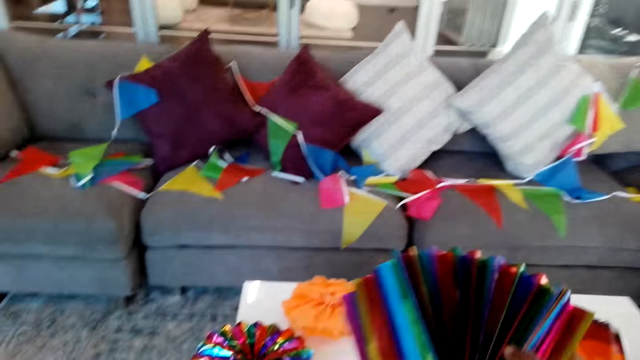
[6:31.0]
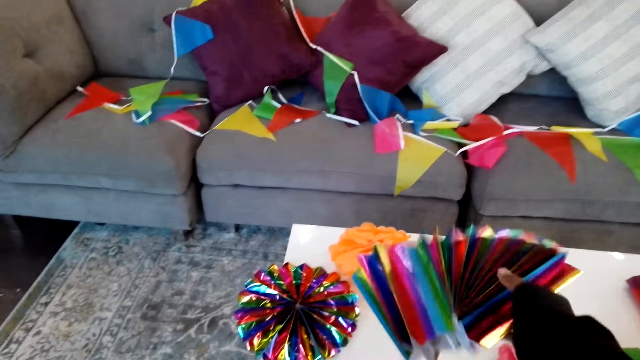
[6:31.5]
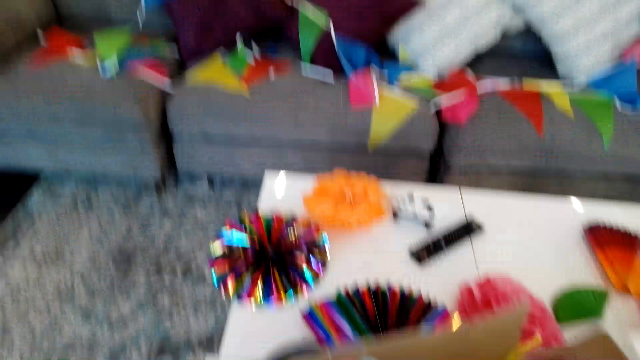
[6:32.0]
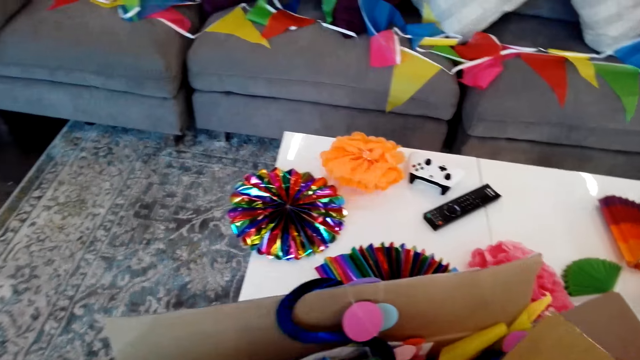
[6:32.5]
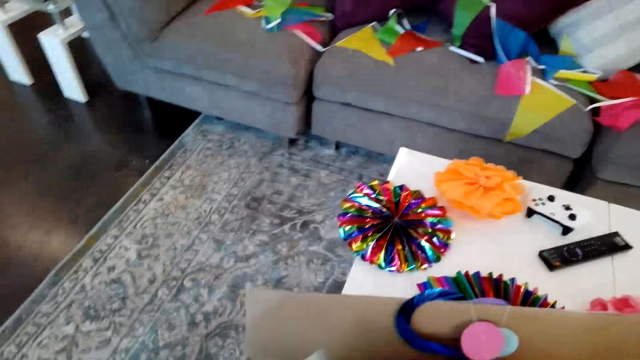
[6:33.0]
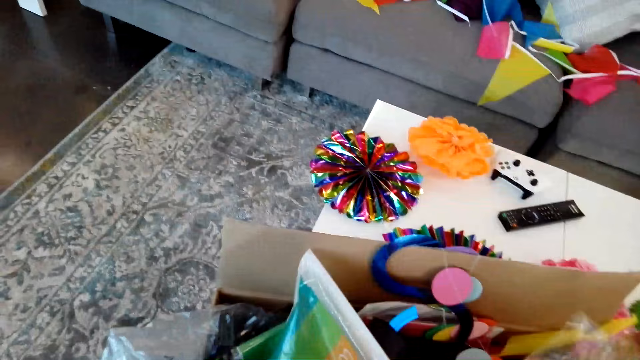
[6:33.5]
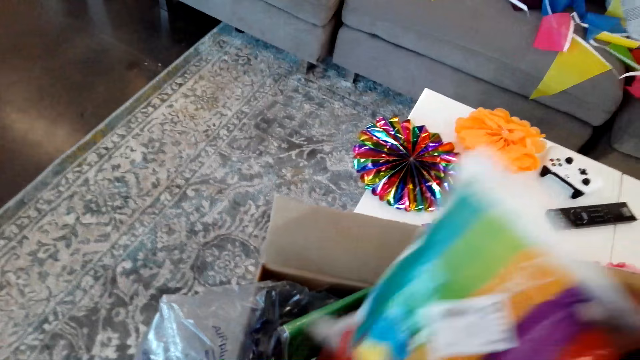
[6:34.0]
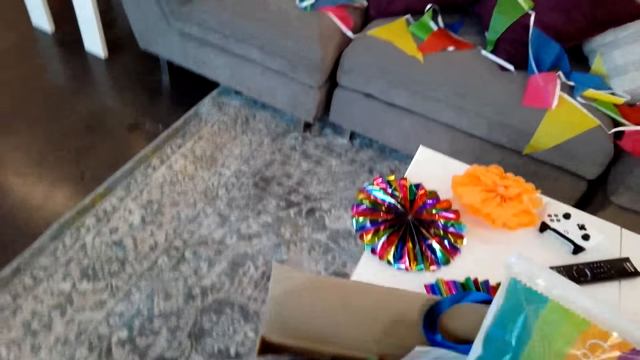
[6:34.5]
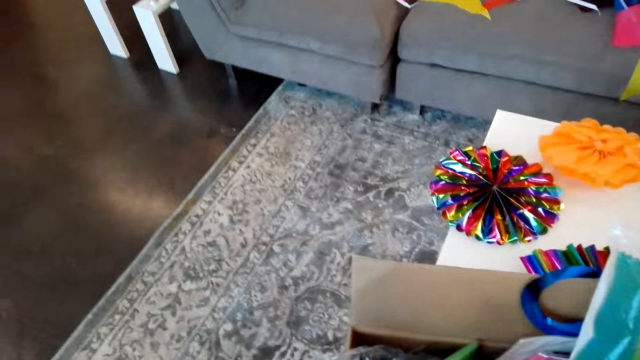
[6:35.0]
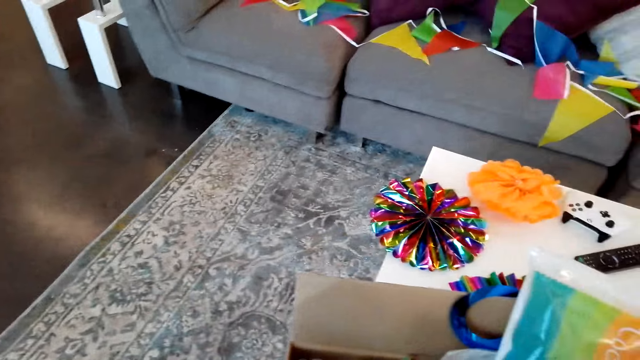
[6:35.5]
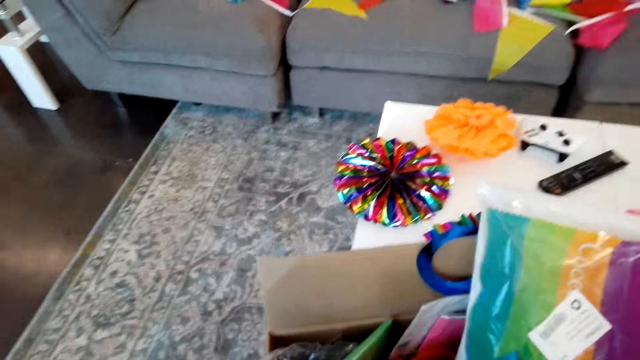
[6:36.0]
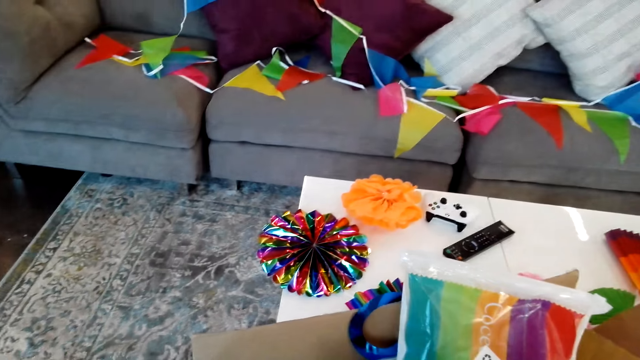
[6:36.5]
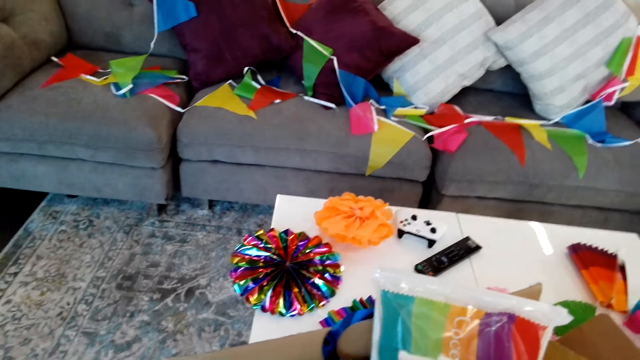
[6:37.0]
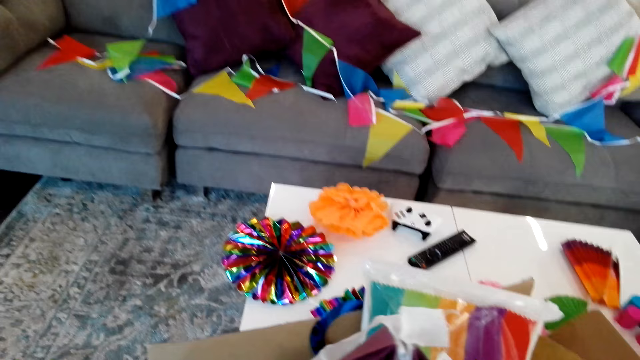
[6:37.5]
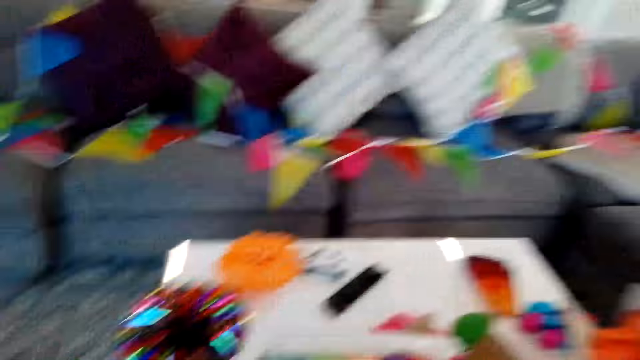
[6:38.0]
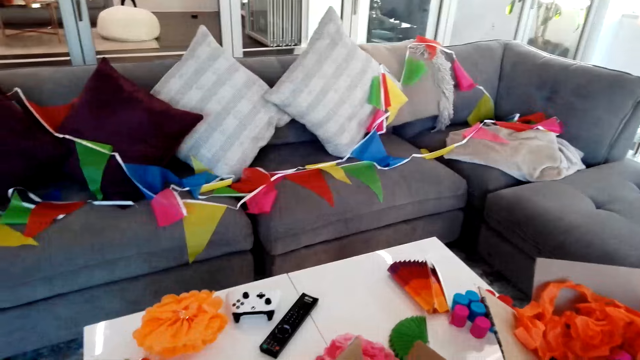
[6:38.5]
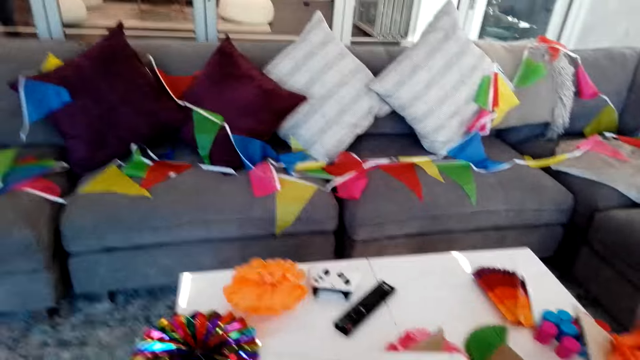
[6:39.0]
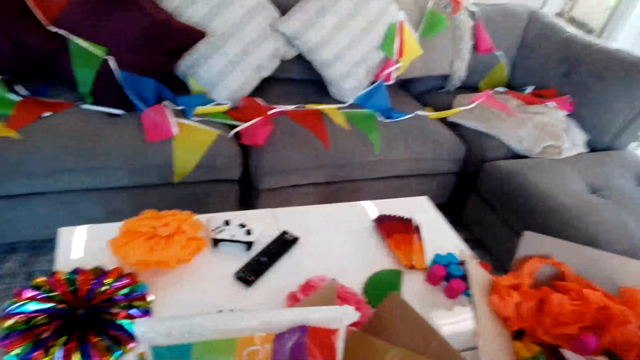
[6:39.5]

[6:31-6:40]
The camera wearer puts the ribbon on the table. They move the packet of ribbon in the box. They look through the carton. They take the packet of ribbon.

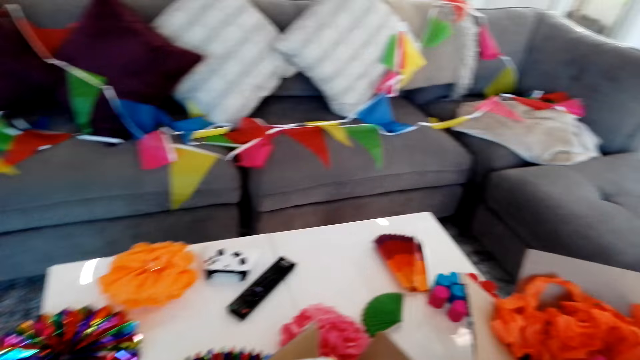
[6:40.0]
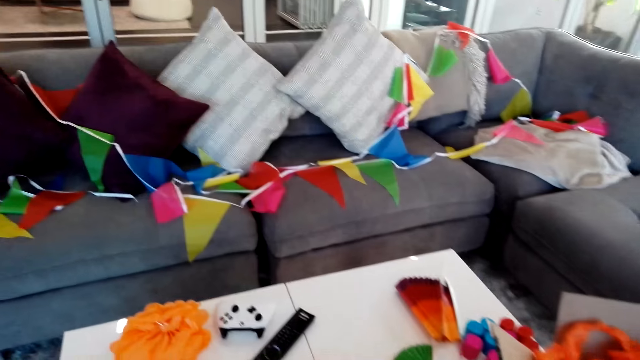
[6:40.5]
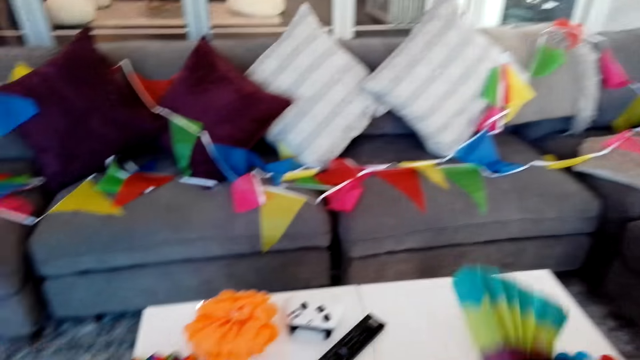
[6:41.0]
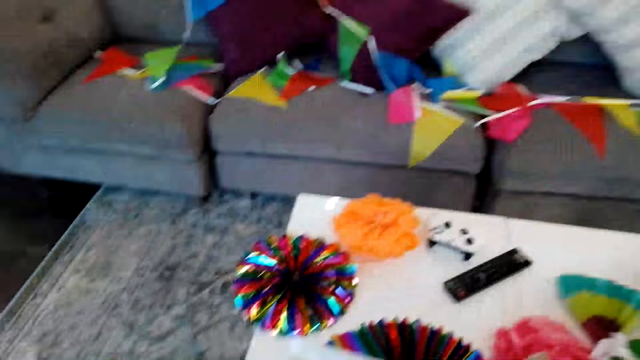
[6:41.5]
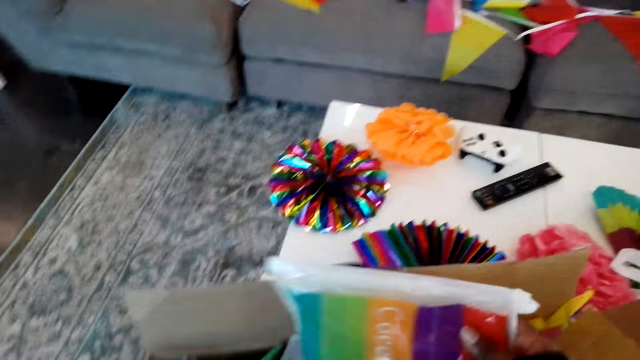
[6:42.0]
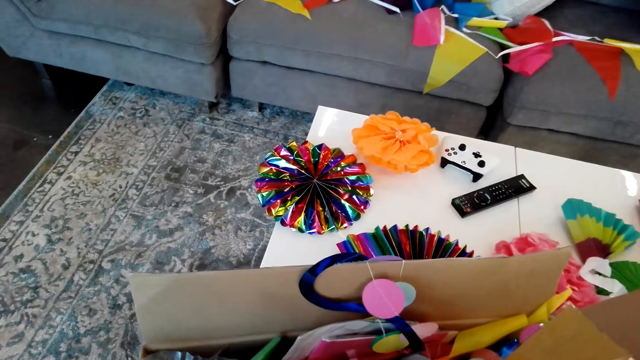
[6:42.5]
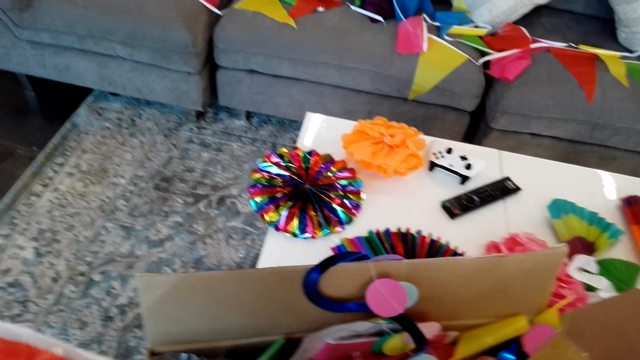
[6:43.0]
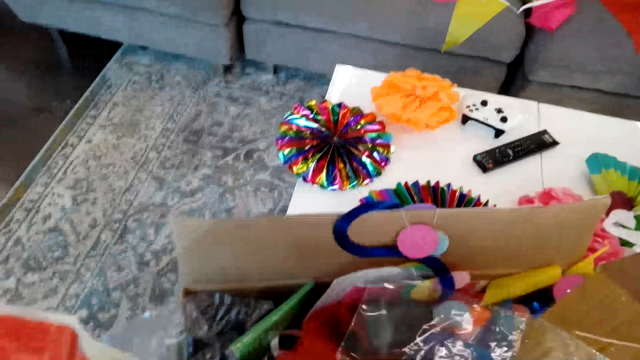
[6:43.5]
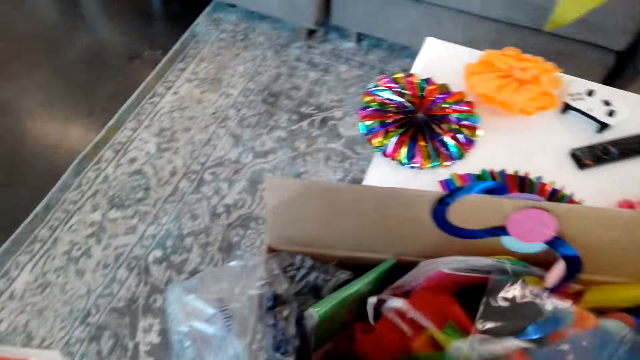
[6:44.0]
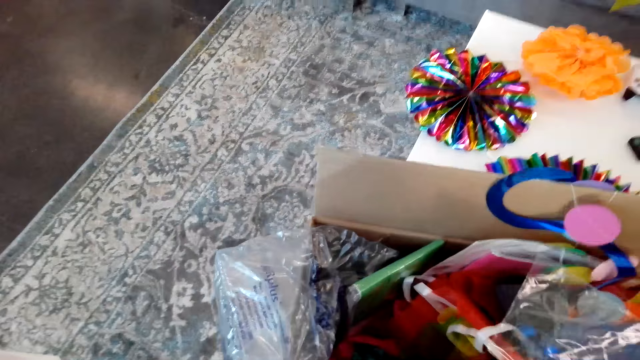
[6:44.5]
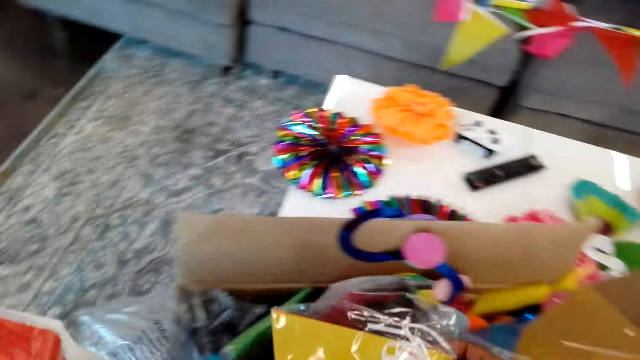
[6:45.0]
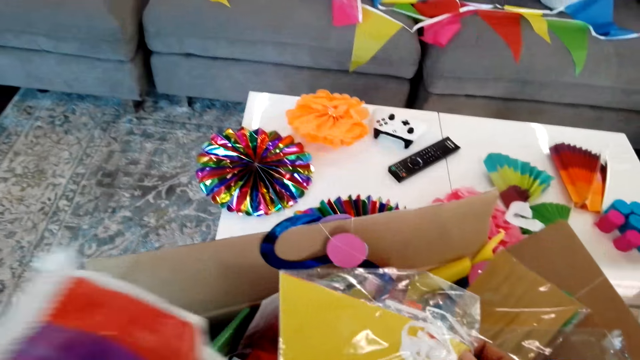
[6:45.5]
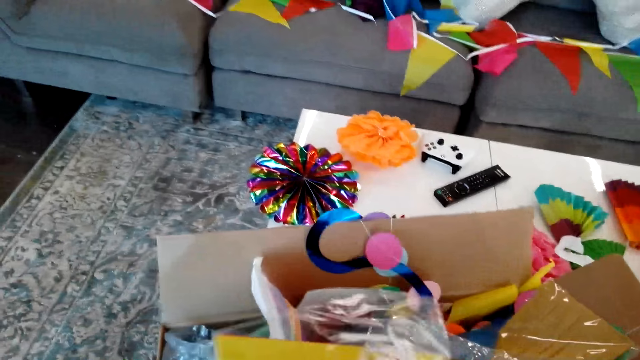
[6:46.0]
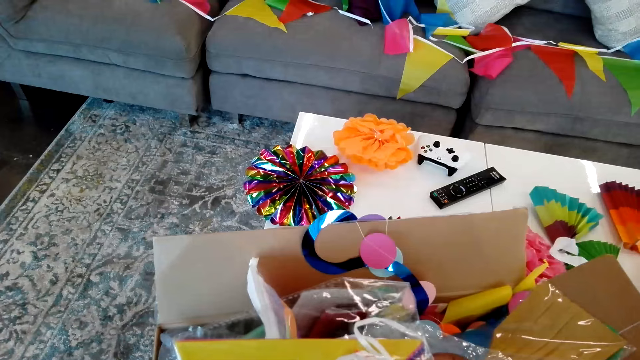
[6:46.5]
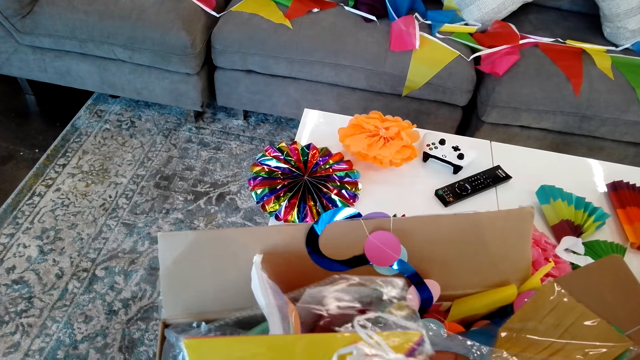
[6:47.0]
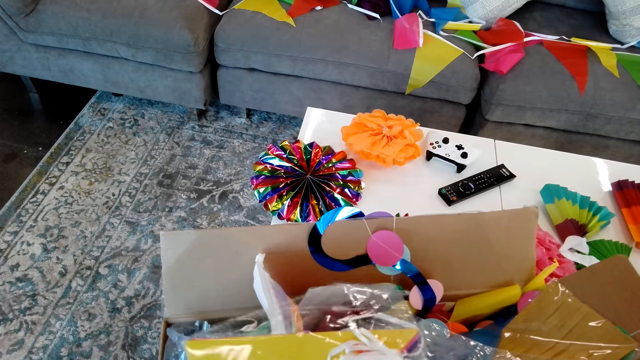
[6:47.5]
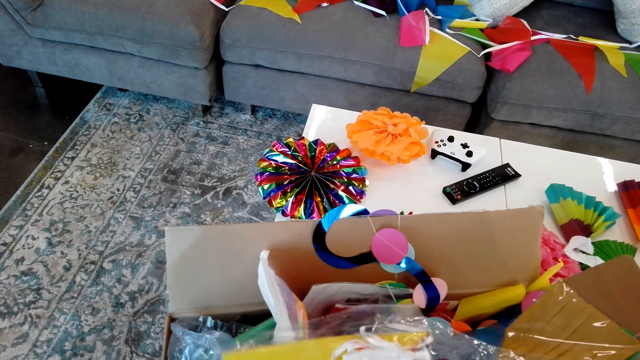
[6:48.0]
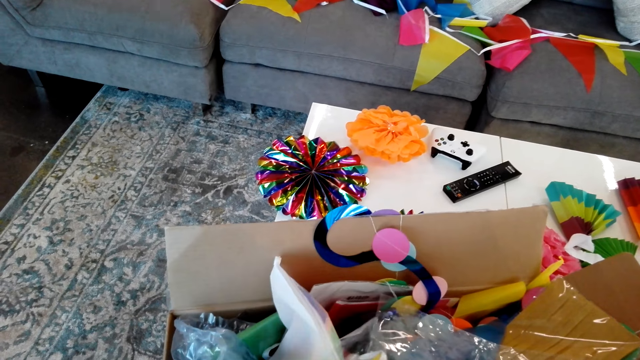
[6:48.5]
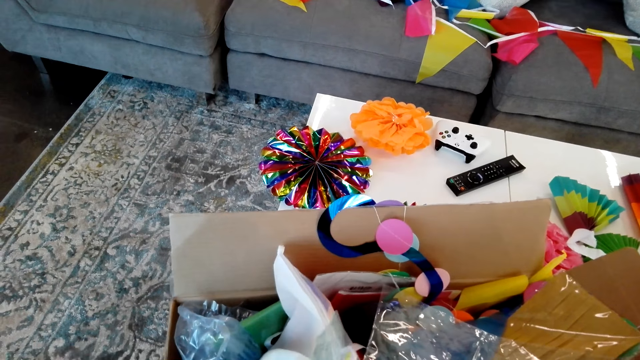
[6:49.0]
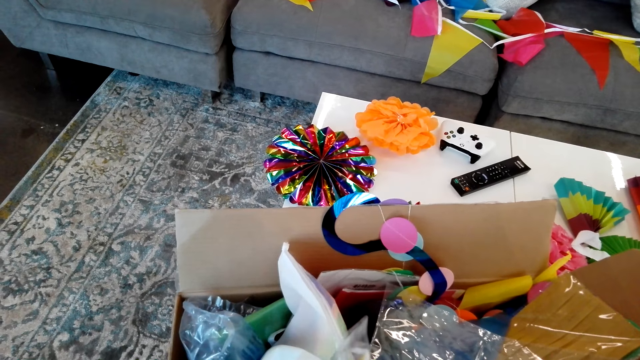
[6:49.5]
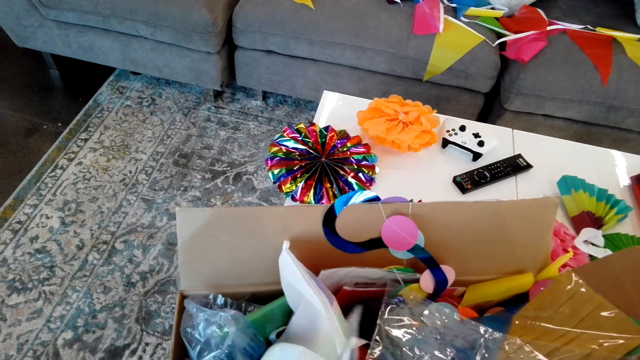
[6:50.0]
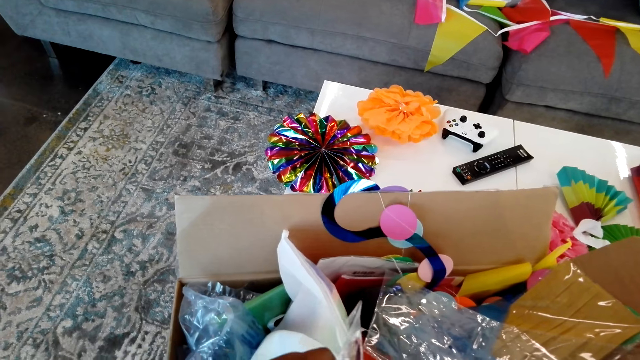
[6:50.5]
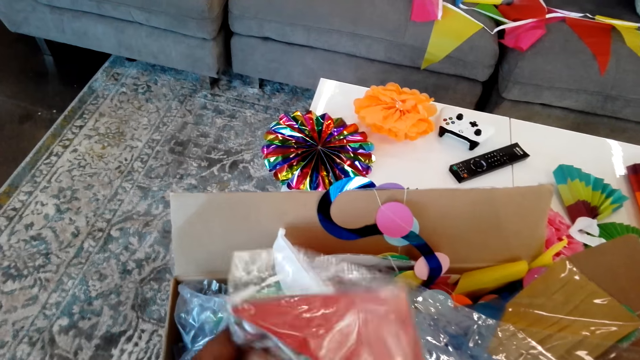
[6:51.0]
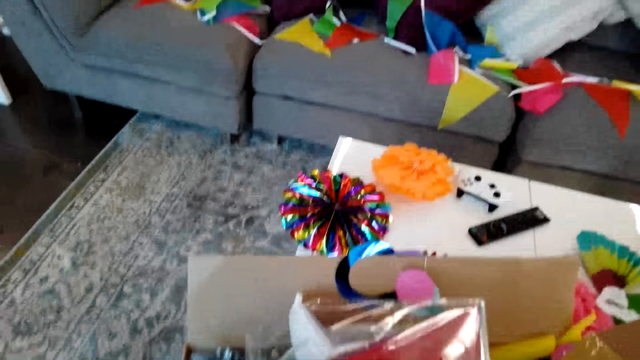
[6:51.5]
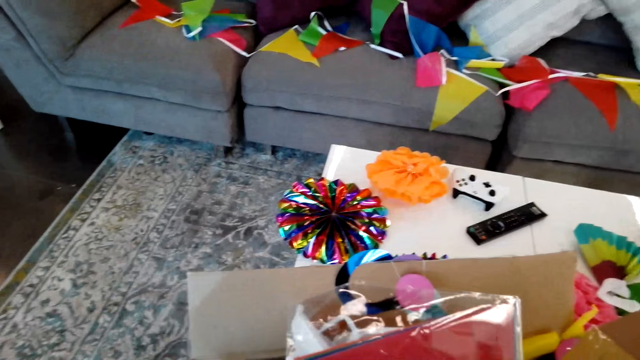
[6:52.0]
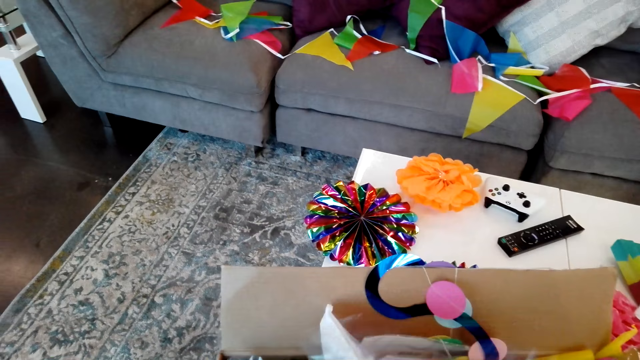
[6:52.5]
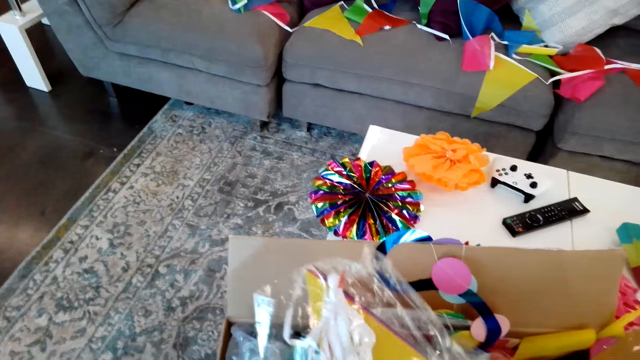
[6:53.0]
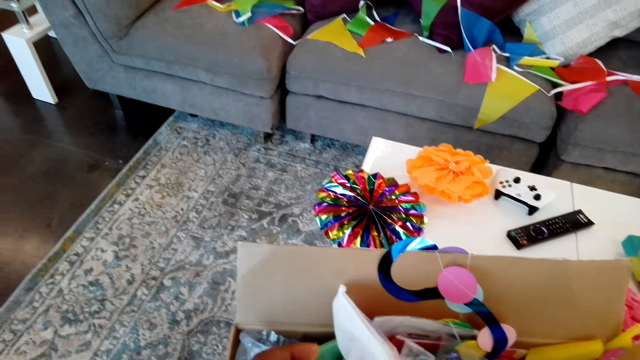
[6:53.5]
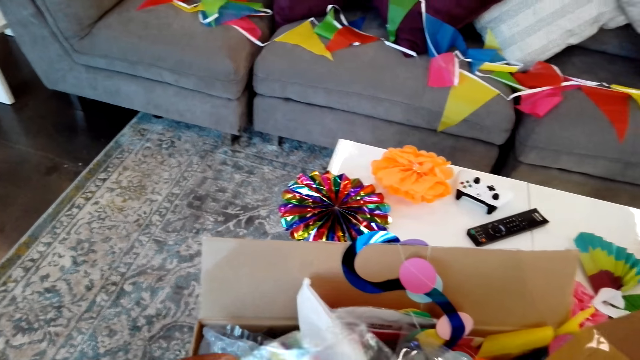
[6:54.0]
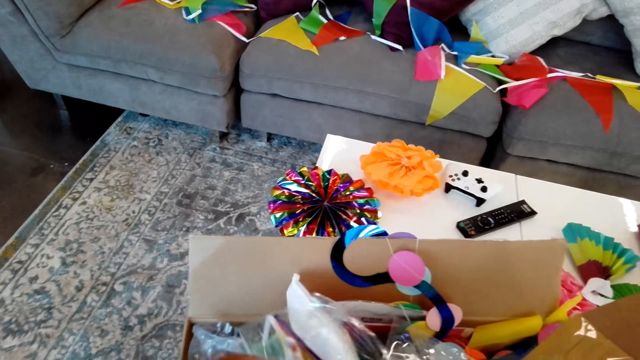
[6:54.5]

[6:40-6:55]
The camera wearer puts the ribbon on the table. They hold the packet of ribbon. They look through the carton. They touch the ribbon in the box. They hold the packet of ribbon. They take the decoration. They touch the packet of the ribbon.
